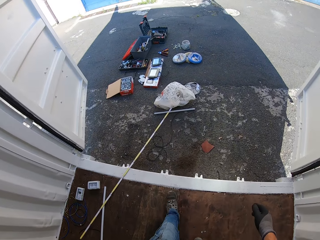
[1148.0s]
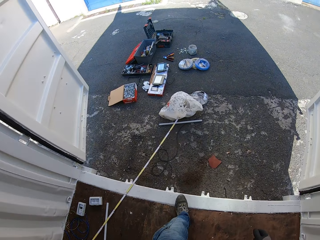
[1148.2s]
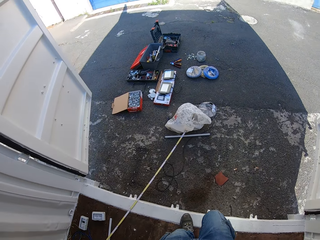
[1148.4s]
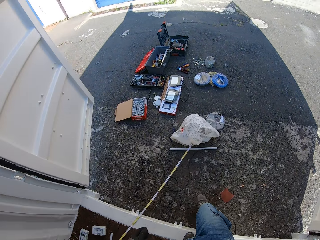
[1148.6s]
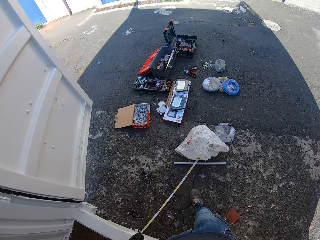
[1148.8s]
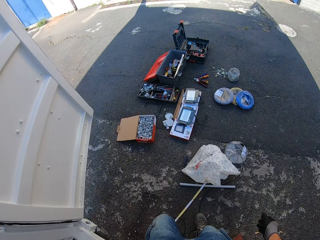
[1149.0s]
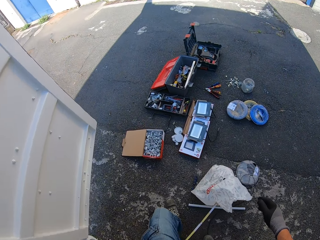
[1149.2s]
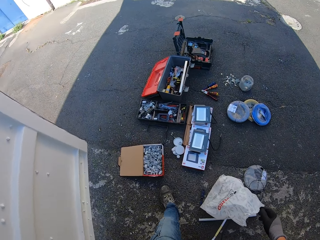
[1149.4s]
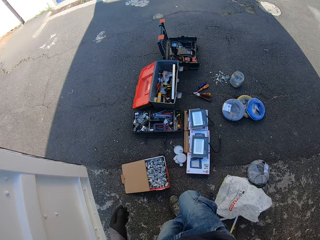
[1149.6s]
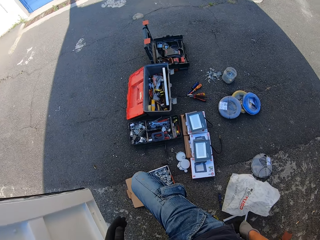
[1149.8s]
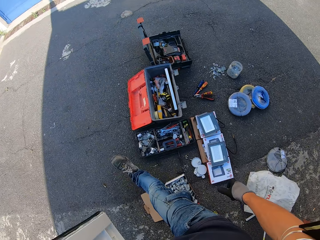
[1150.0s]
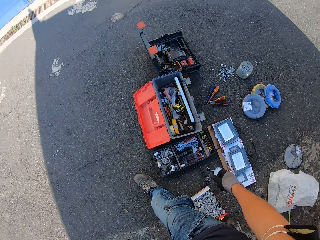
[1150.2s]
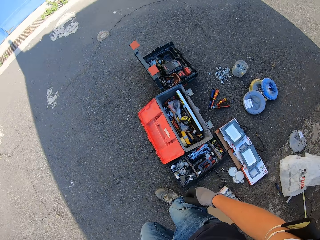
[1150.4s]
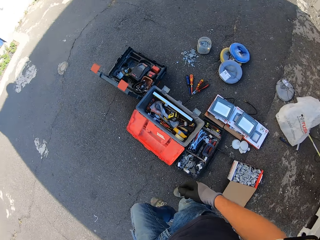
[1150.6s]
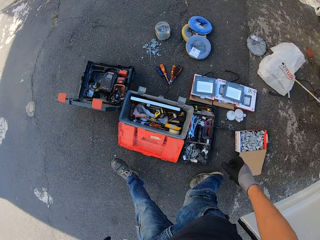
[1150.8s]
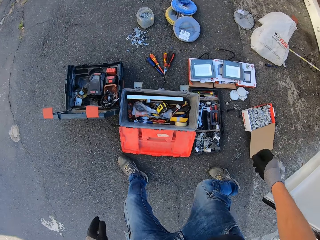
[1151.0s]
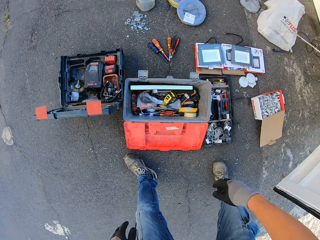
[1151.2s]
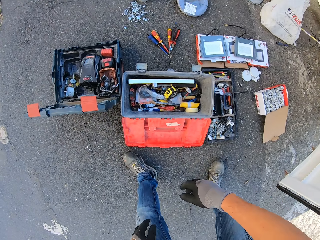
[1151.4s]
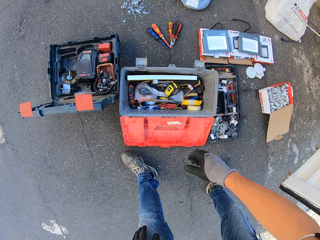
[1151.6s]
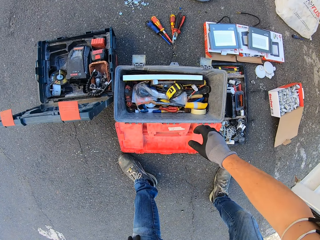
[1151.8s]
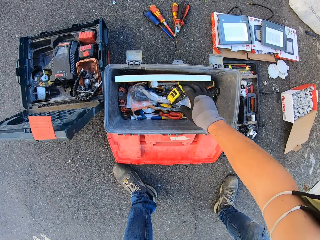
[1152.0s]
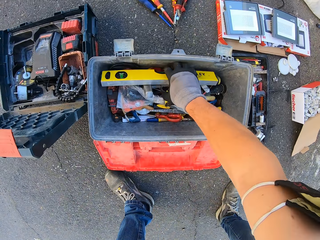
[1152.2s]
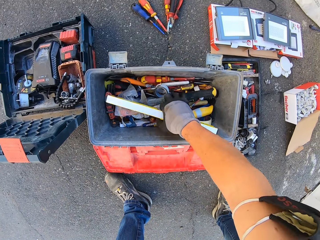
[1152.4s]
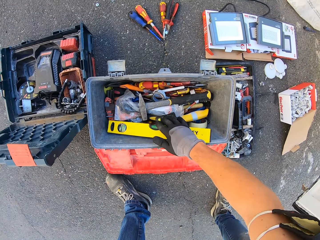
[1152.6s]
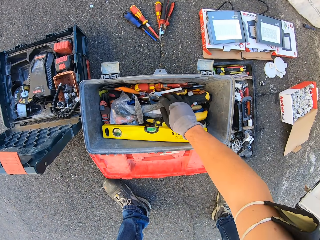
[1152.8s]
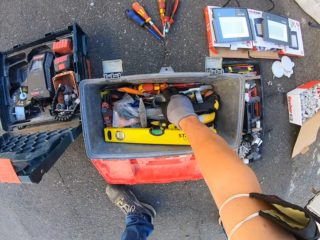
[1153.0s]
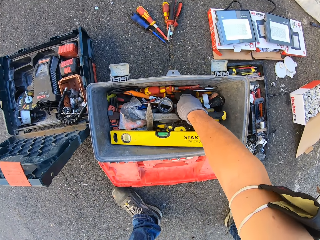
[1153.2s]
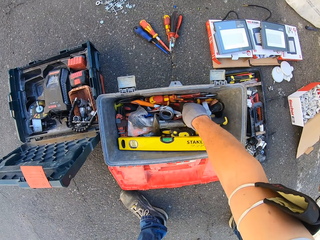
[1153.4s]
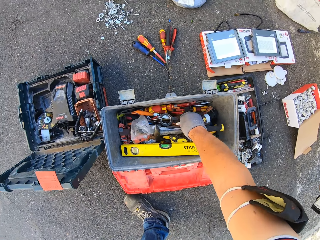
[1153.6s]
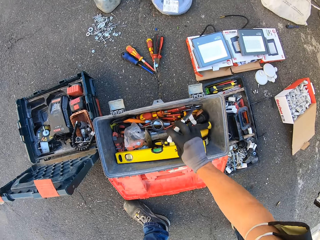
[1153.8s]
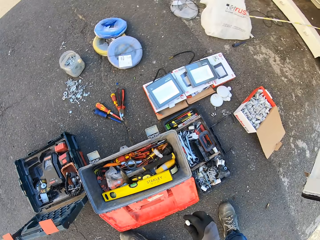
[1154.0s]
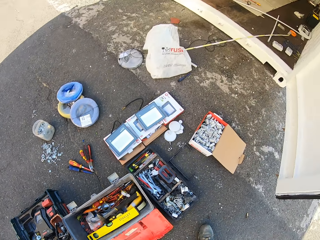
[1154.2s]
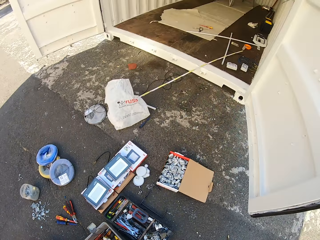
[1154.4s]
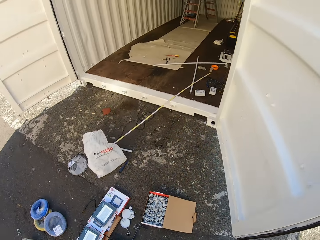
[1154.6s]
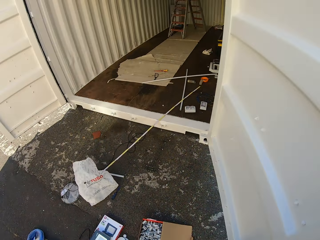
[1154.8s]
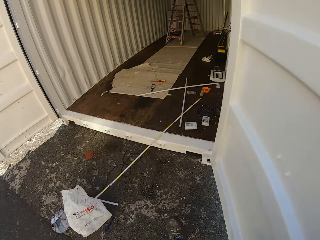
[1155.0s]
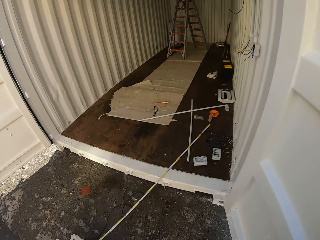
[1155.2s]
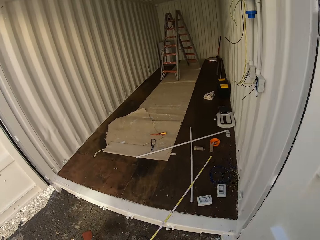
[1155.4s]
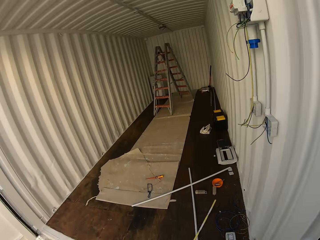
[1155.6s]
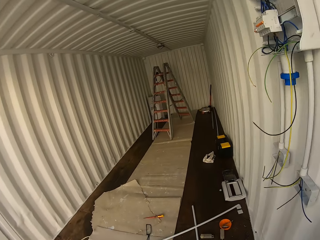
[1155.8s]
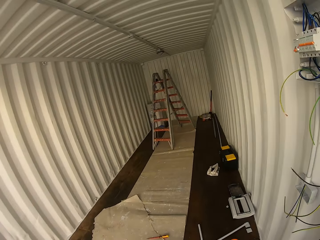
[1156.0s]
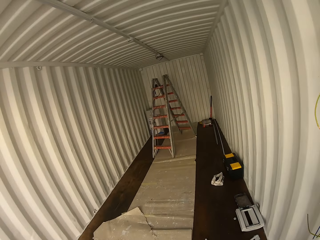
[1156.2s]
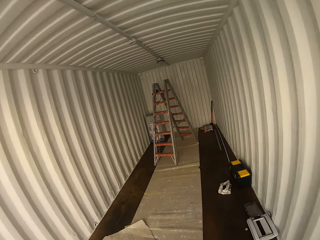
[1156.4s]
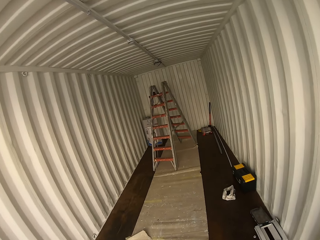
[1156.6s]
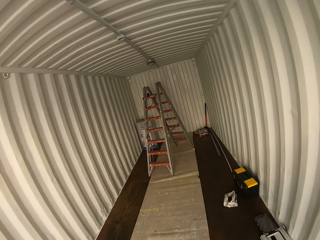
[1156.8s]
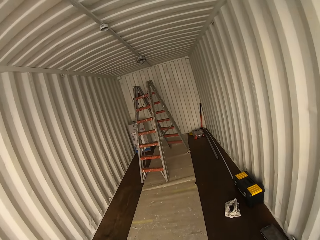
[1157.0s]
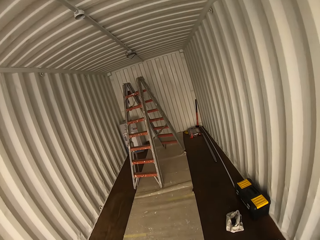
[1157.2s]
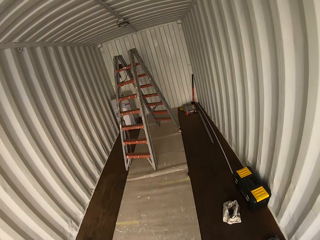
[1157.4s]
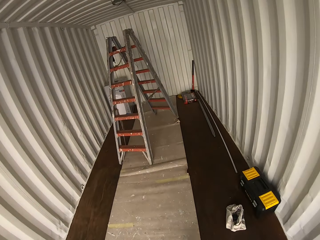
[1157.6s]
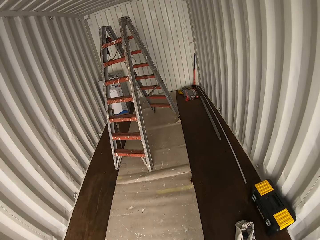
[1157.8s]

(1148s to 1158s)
The camera wearer walks towards the tool box and bends down. They move the spirit gauge. They check the tool box. They grab a knife. They walk back with the knife. They walk inside the convex box.

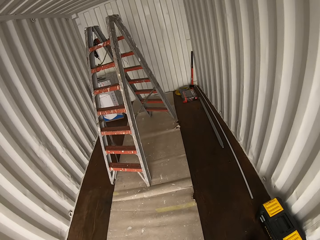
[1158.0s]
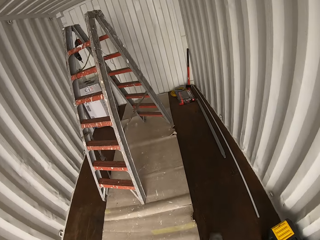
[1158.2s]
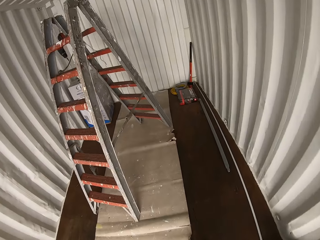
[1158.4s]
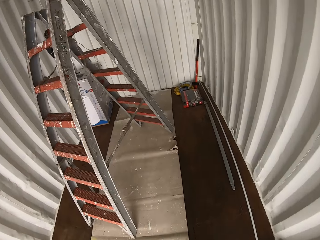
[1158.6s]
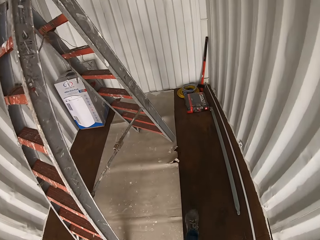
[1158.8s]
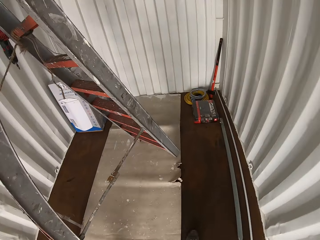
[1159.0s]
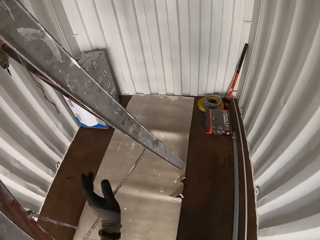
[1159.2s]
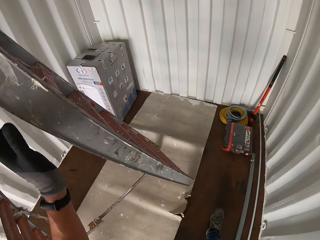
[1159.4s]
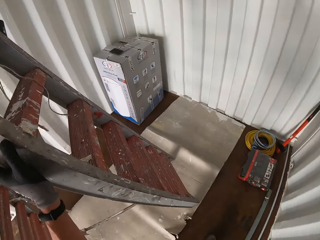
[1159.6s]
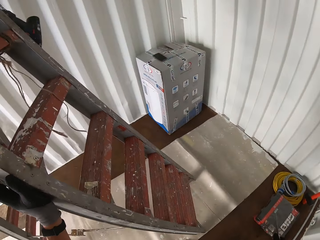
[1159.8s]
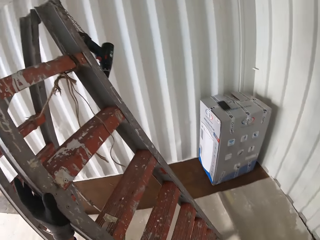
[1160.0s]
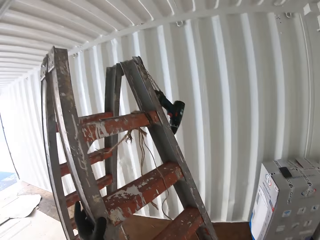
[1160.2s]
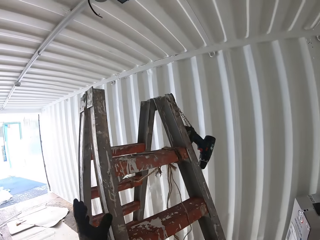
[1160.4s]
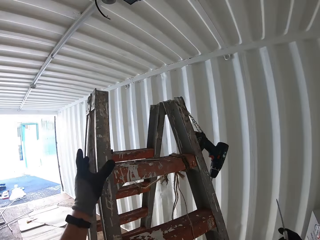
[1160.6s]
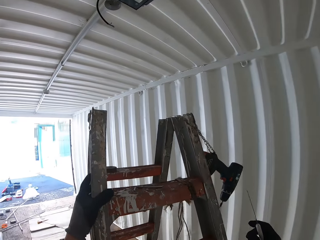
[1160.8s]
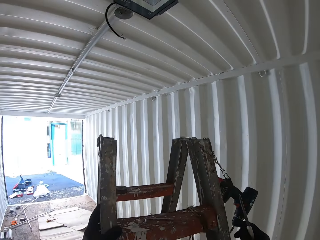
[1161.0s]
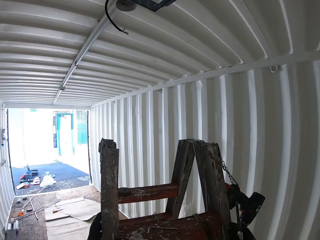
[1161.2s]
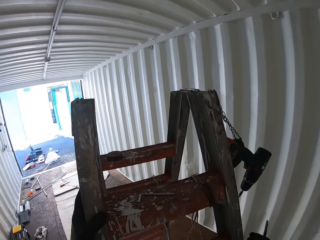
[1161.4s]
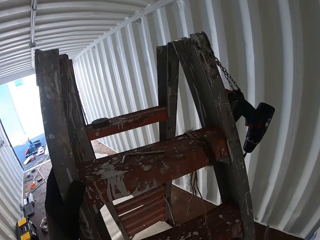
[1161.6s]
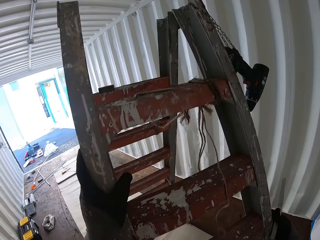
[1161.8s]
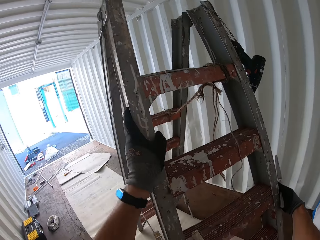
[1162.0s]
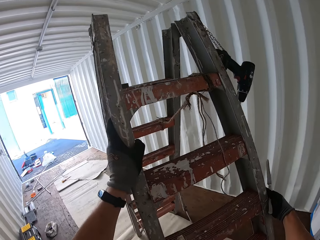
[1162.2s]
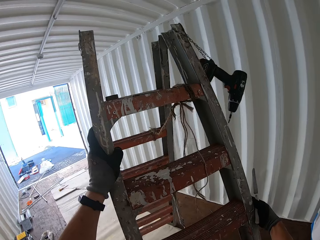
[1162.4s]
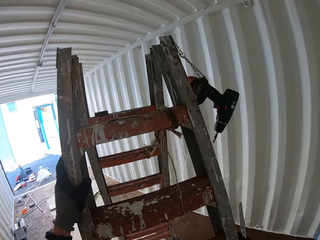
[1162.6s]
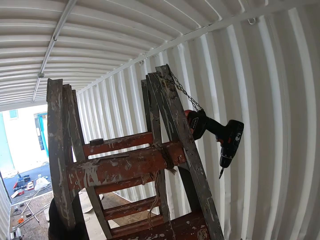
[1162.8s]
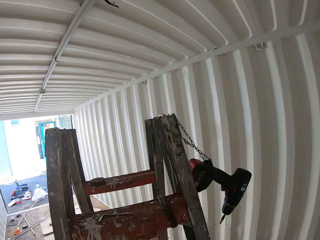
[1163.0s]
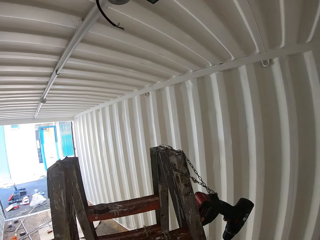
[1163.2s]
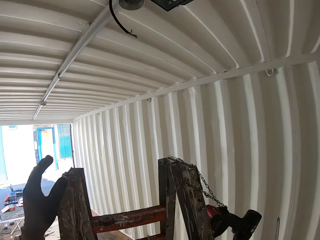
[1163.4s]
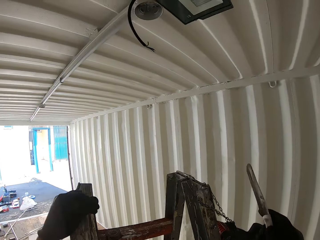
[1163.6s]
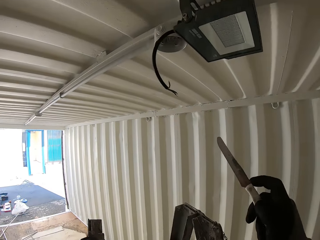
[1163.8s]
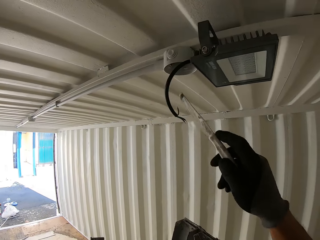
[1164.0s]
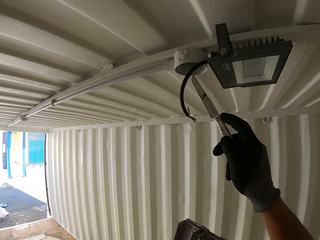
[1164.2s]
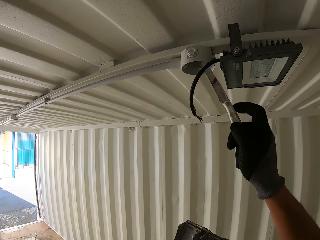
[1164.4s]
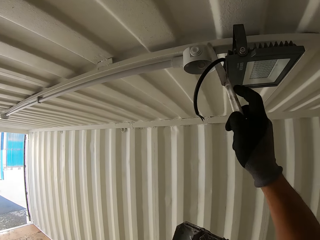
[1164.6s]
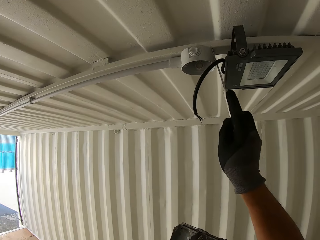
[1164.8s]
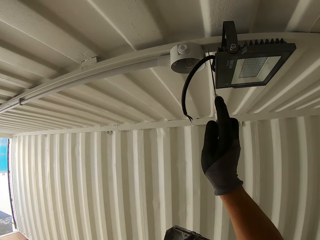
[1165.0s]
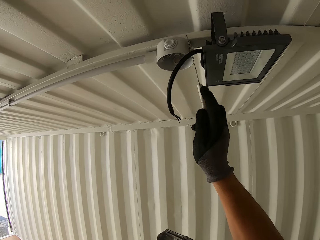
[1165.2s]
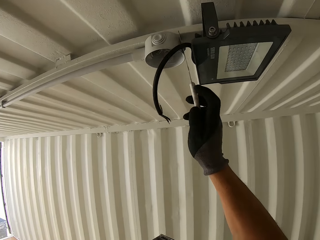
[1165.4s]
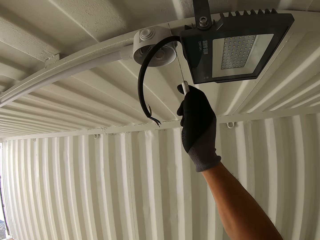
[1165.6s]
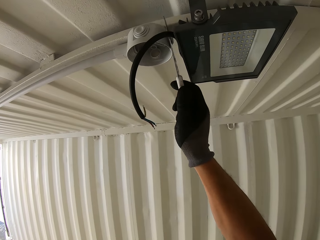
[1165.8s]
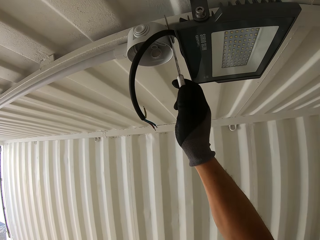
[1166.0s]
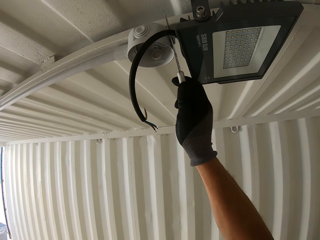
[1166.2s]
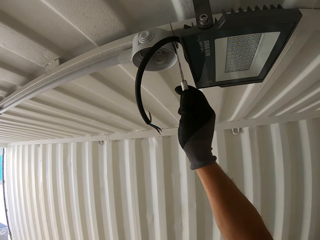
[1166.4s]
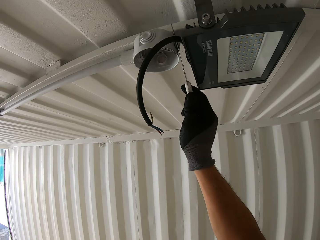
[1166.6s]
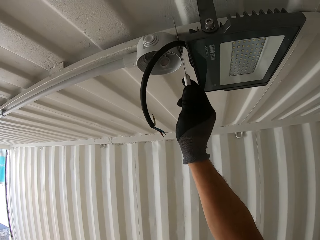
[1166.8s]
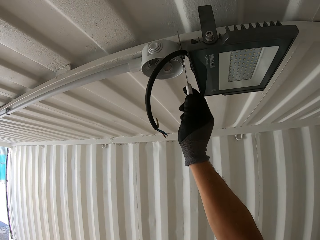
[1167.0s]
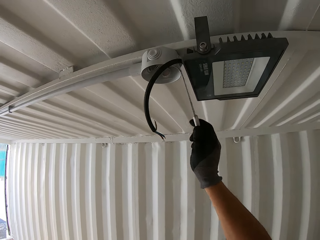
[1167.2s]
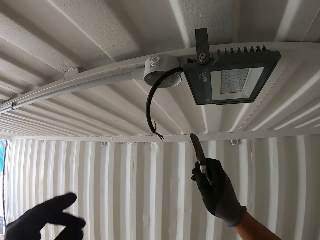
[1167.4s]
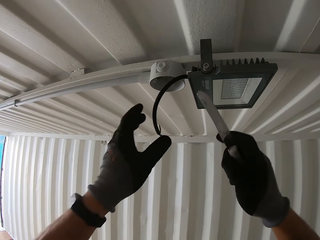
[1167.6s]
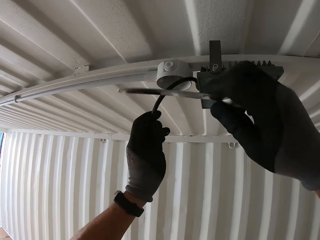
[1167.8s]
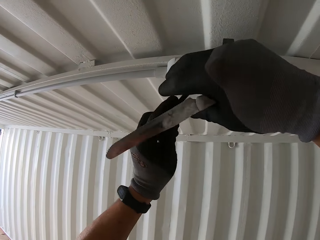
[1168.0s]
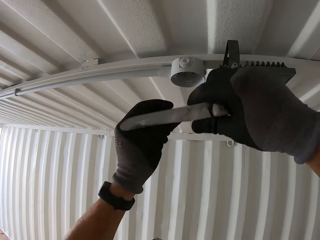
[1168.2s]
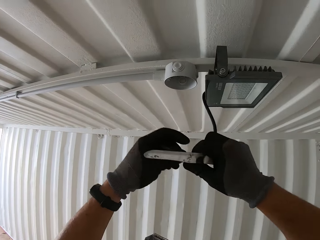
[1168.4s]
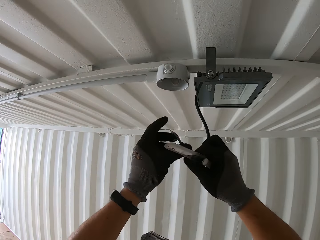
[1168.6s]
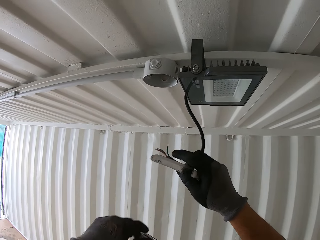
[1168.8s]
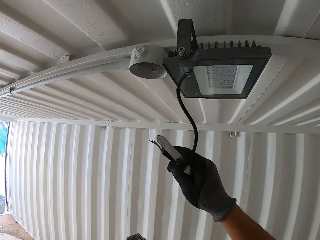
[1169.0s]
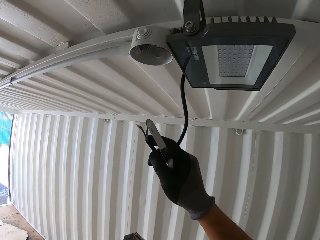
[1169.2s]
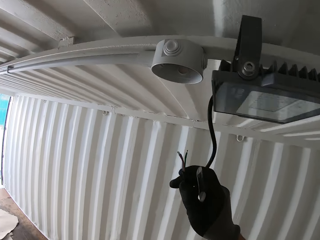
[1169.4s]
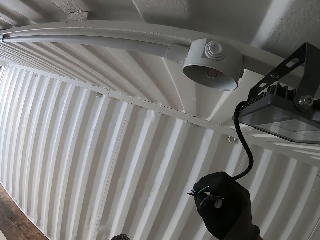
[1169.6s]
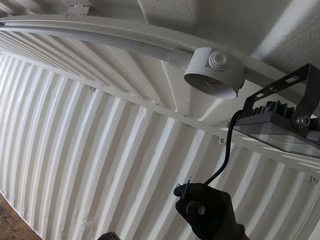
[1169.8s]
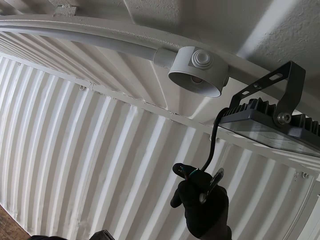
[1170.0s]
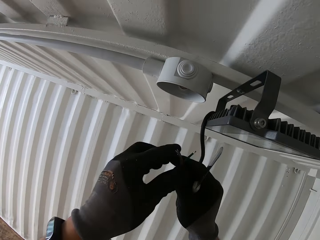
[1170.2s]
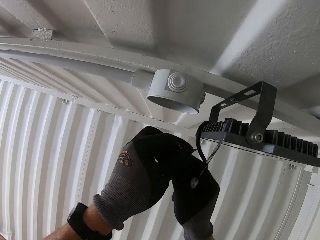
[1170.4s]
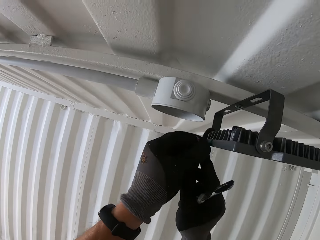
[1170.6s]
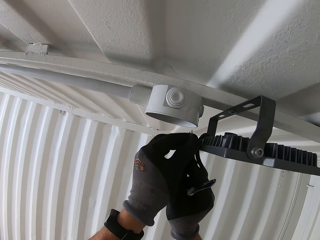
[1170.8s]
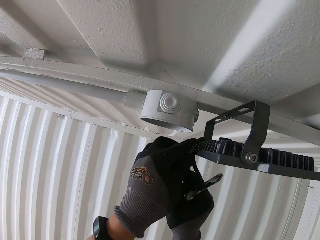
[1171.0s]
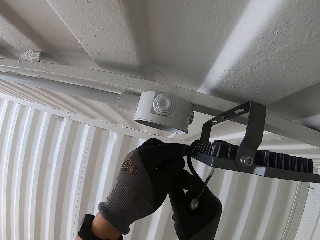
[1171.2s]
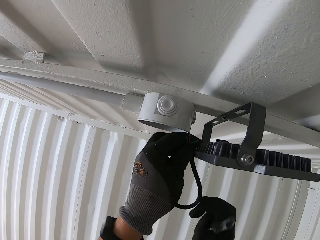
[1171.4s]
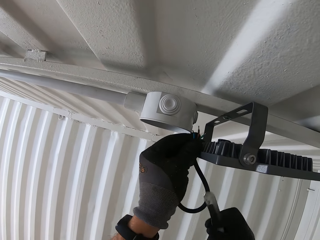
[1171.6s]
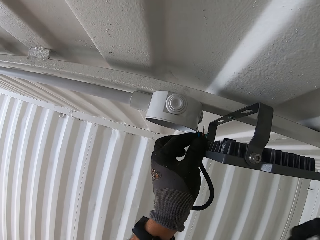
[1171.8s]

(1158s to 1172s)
The camera wearer climbs the ladder with a knife. They cut the round junction box with the knife. They mark the upper part with the knife. They grab the LED panel light wire. They hold the knife. They hold the wire and knife.
